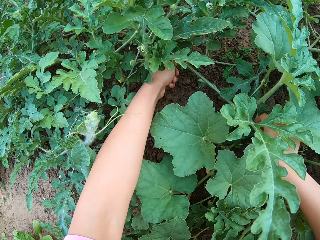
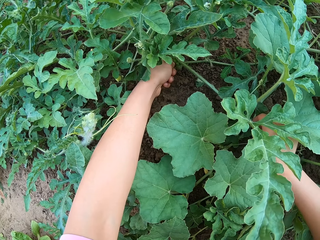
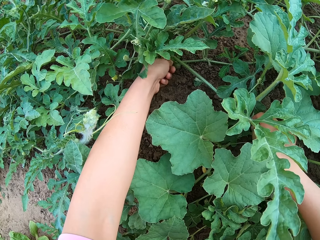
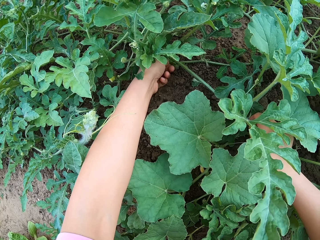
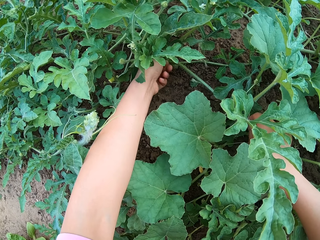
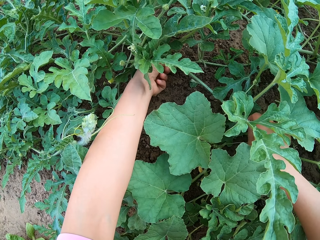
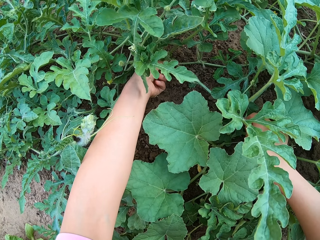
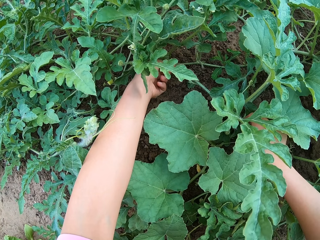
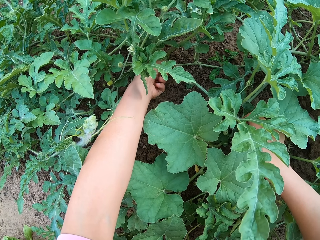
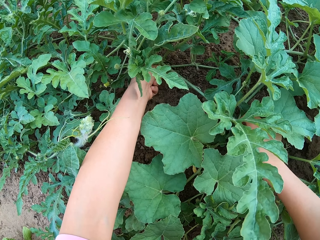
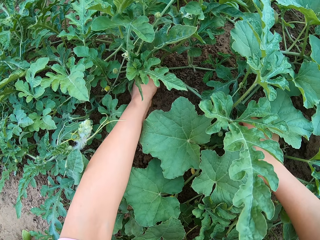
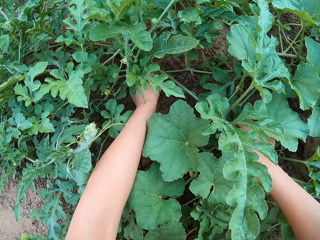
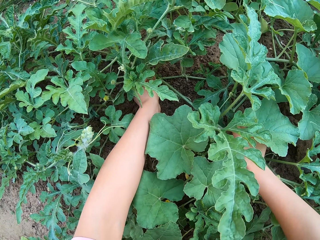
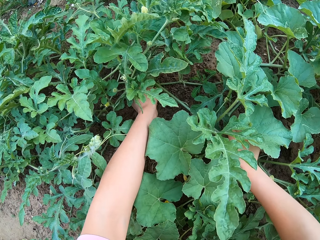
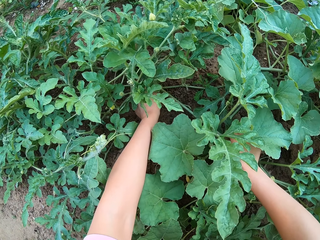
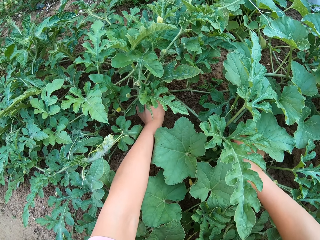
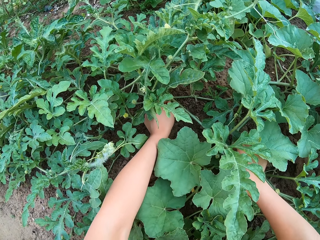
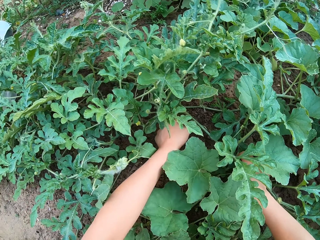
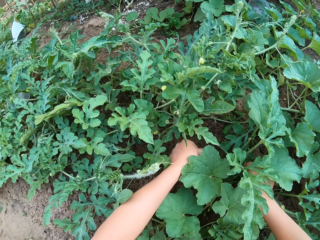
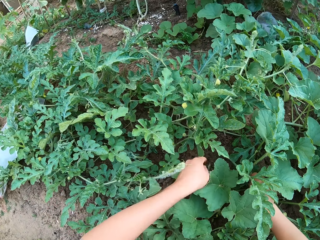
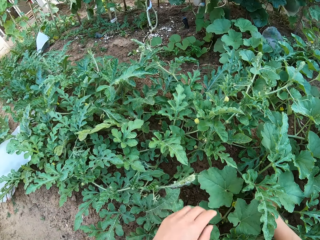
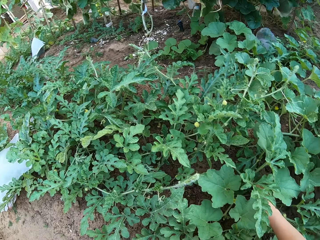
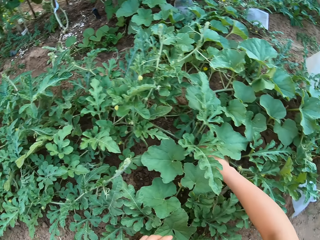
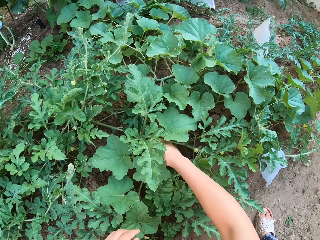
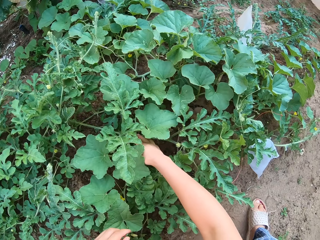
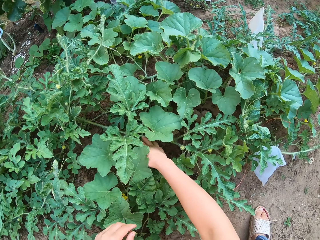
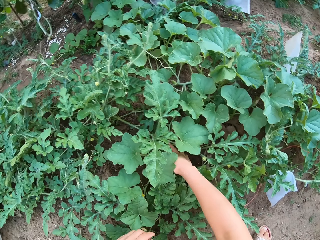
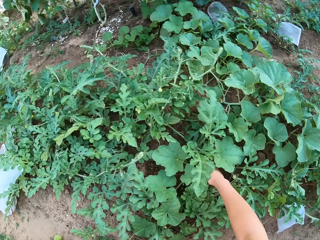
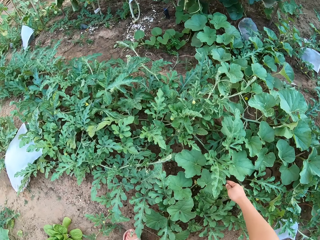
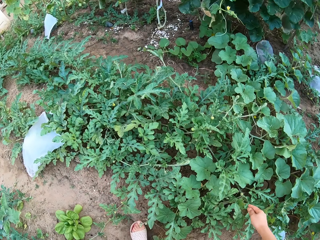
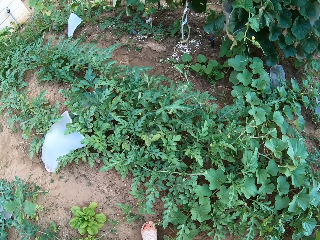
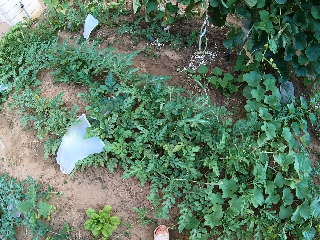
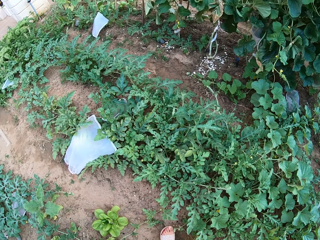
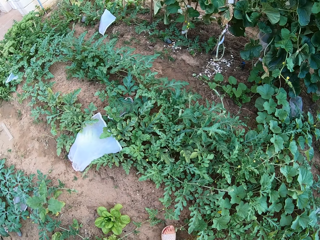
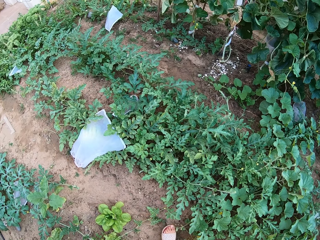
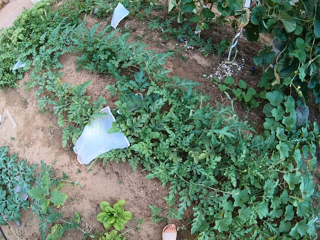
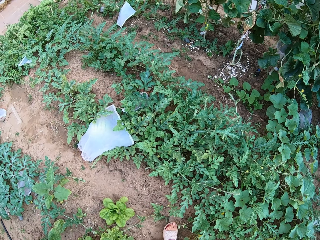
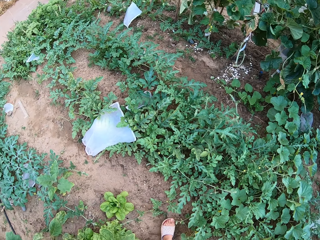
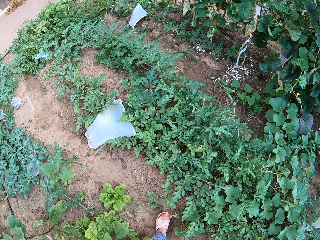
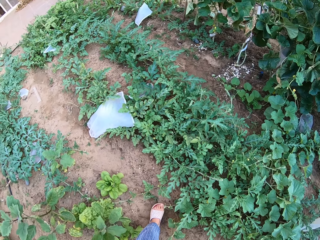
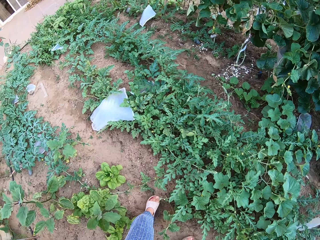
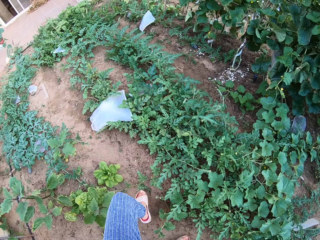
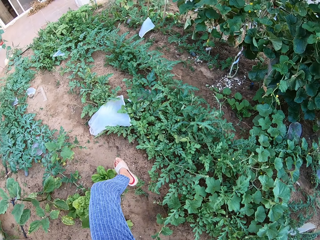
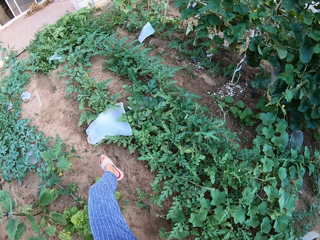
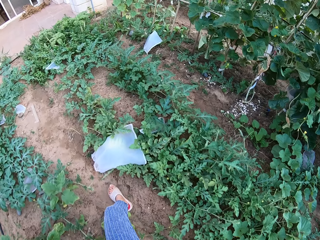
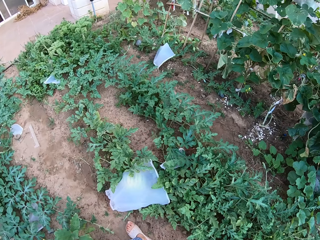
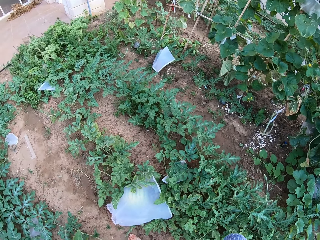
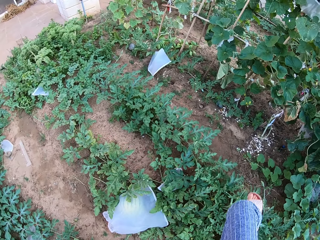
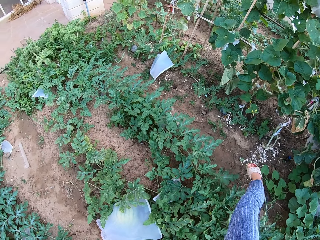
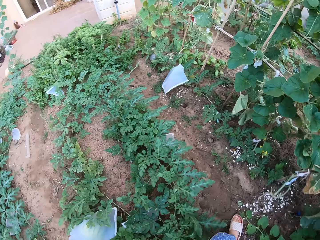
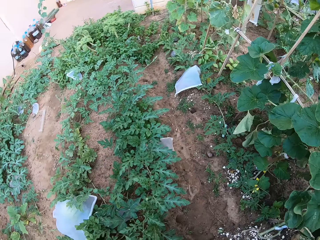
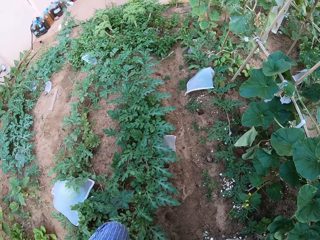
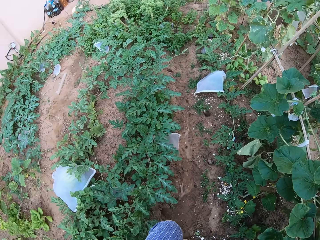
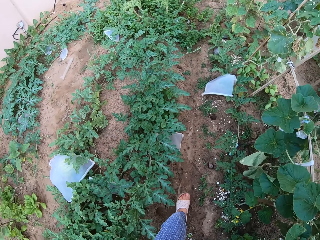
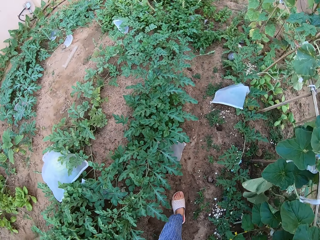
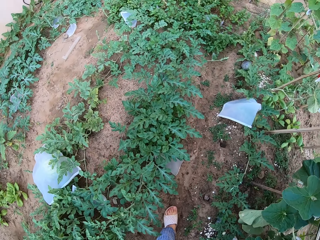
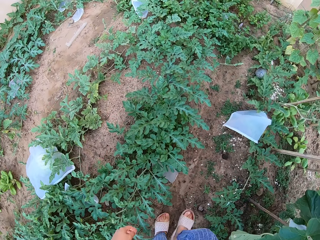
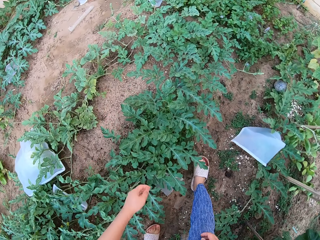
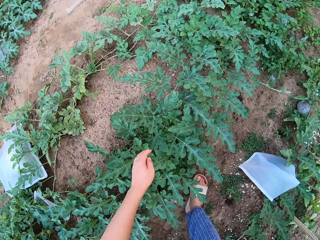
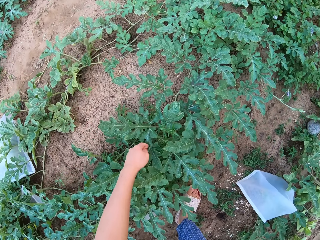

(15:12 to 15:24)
The camera wearer trims the watermelon plant stem tendril with a hand. They look around on a watermelon garden. They walk around.

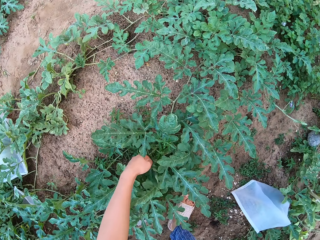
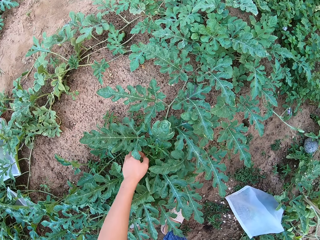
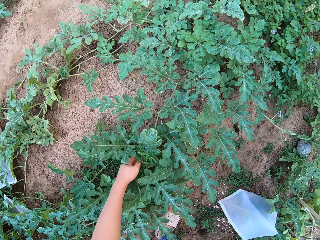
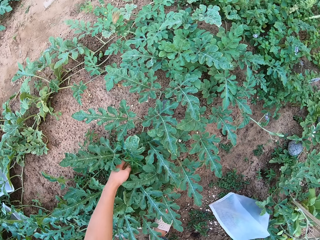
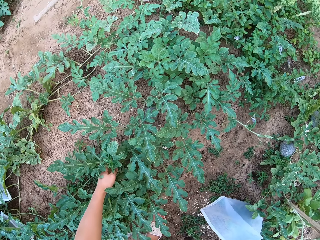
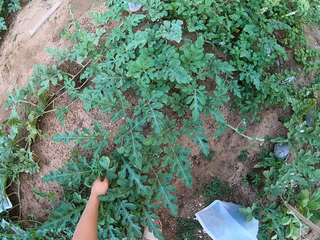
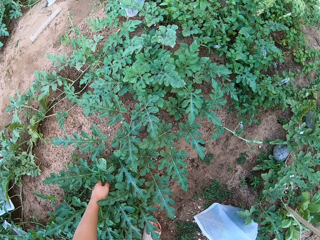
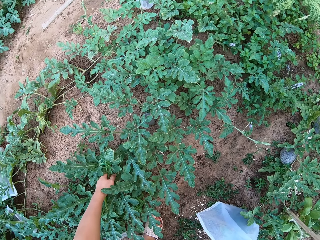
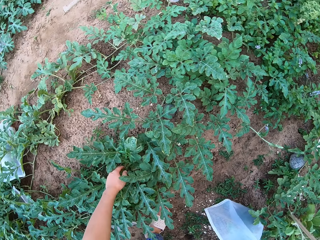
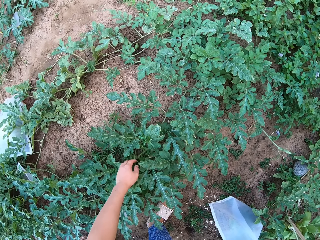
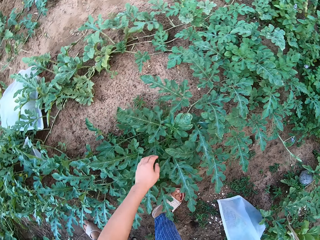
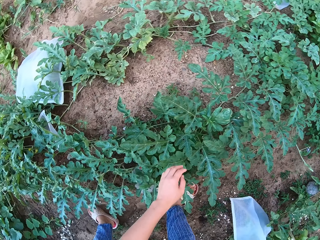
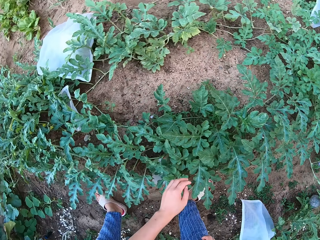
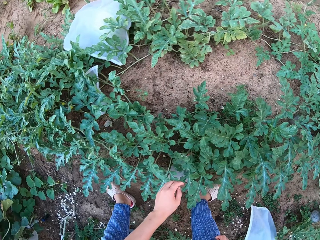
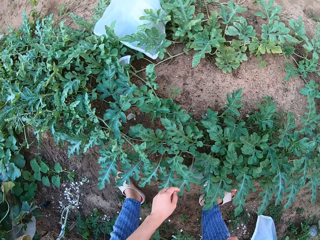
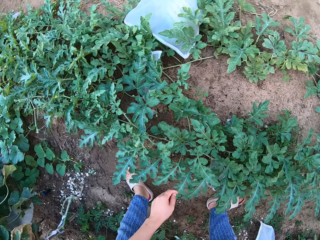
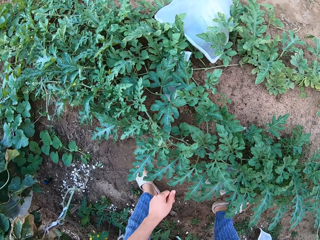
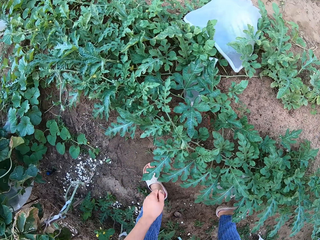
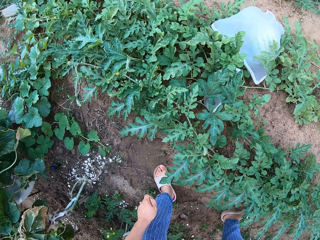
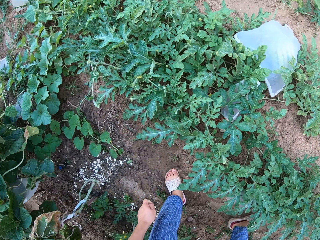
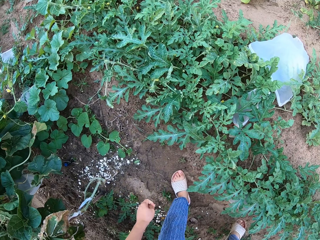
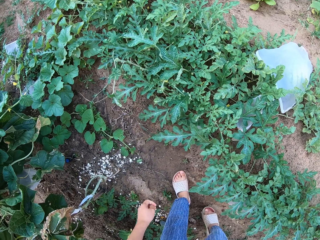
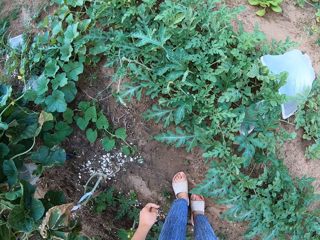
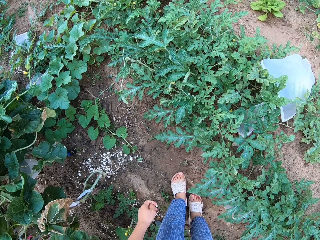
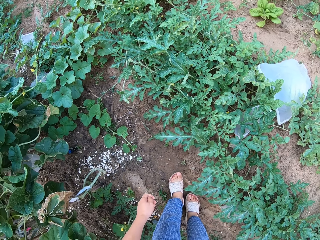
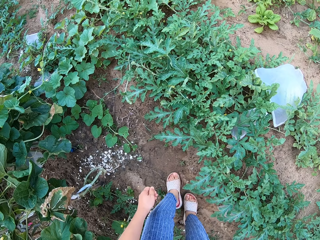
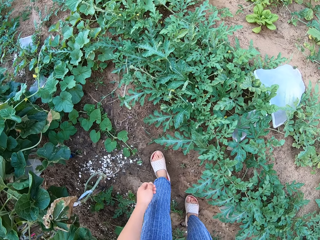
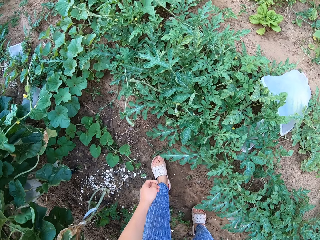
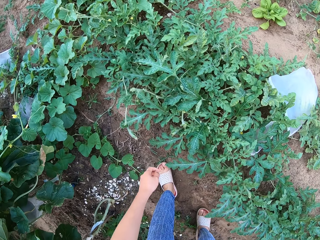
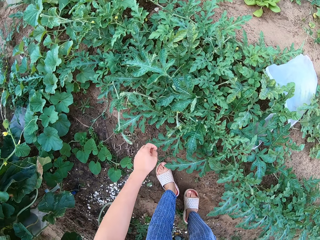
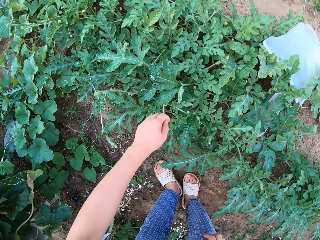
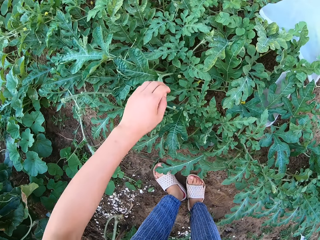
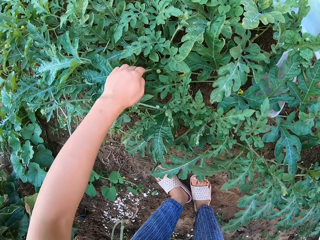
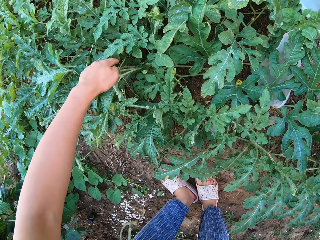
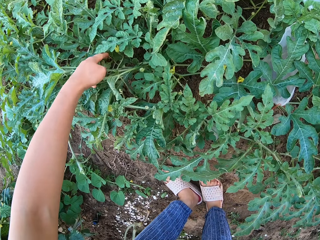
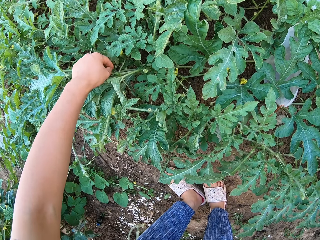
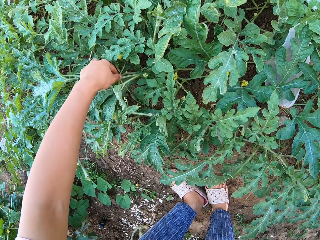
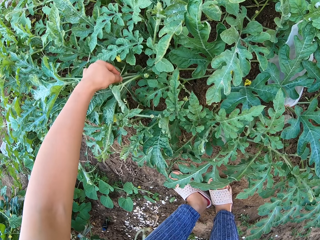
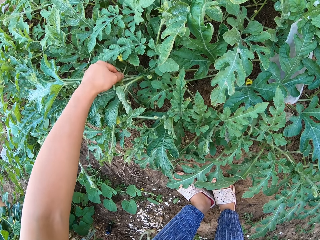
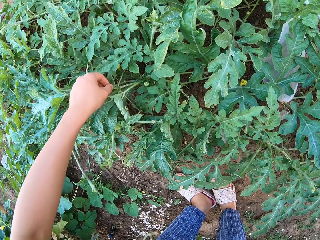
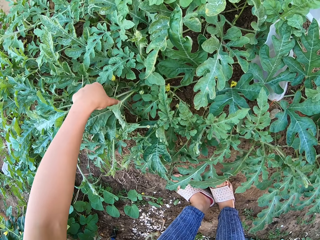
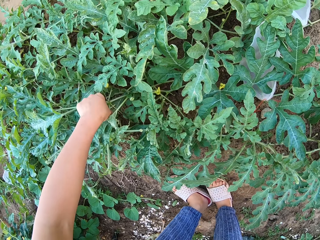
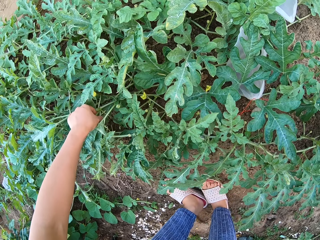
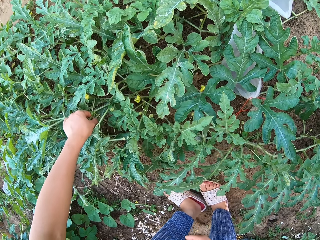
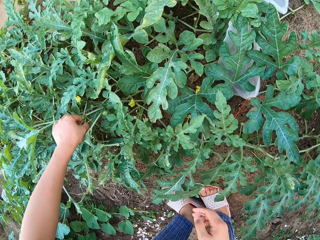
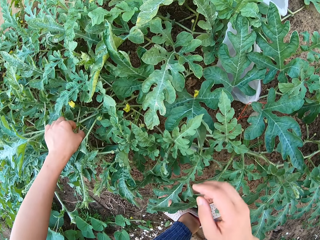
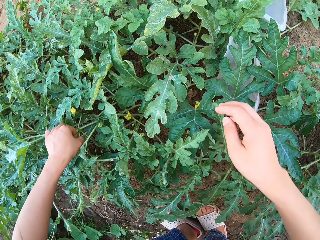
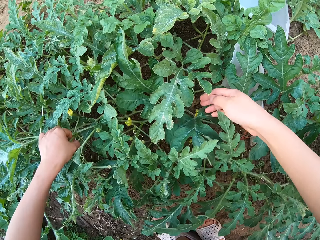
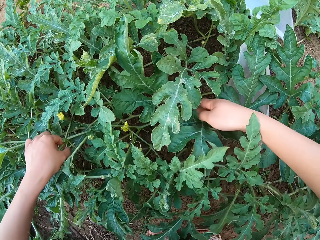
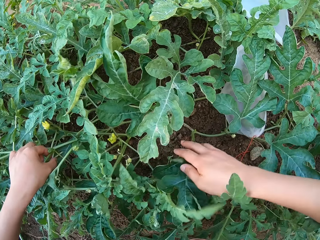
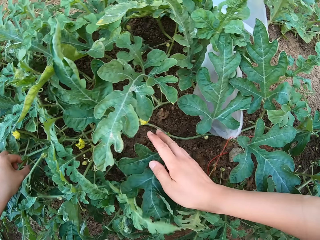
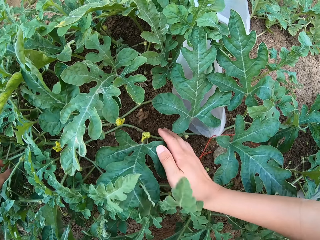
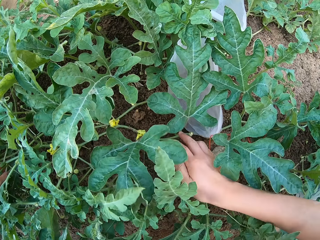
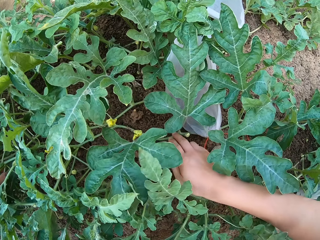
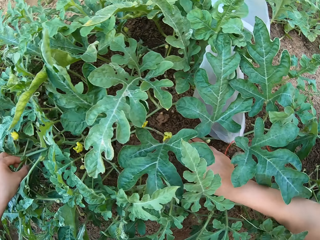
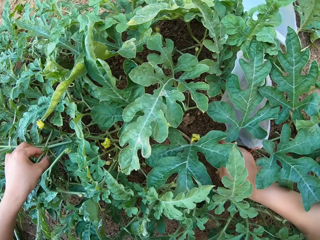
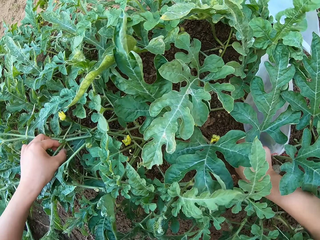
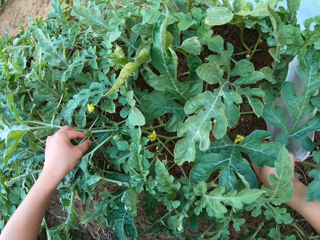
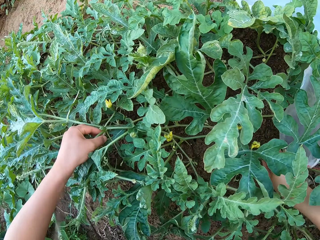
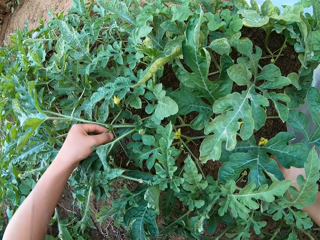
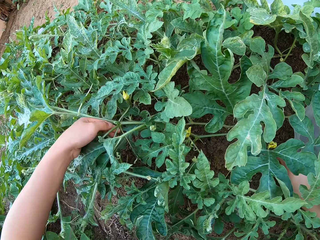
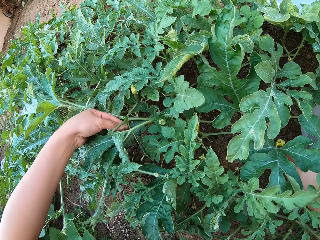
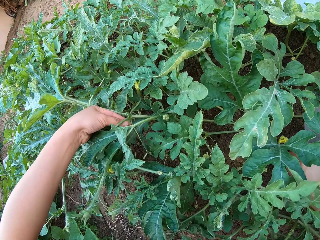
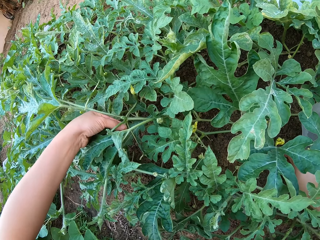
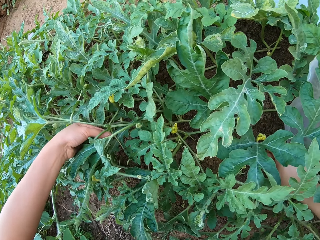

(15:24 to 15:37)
The camera wearer grabs the watermelon plant leaves. They touch the plant stem. They look around on a watermelon garden. They grab the watermelon plant leaves.
